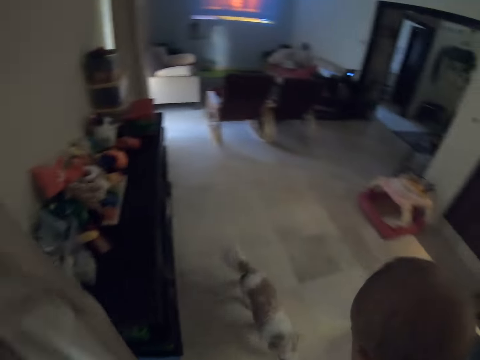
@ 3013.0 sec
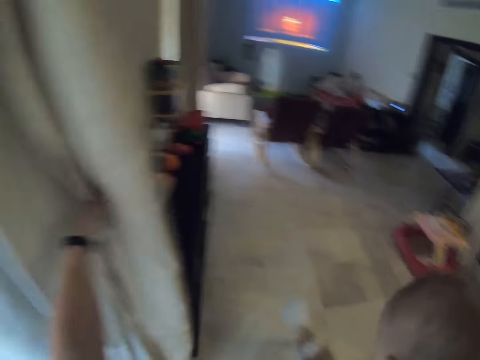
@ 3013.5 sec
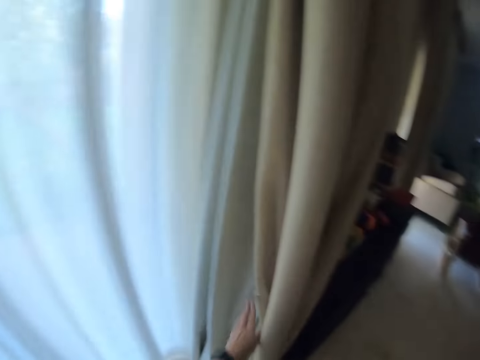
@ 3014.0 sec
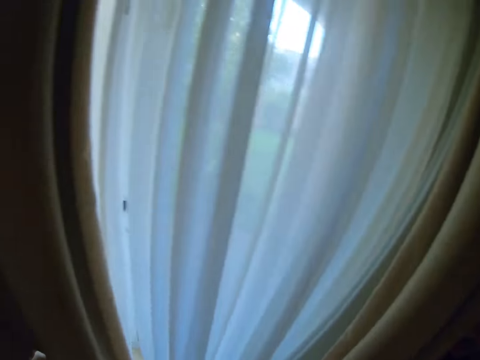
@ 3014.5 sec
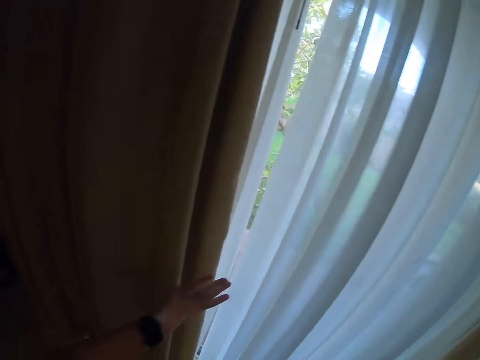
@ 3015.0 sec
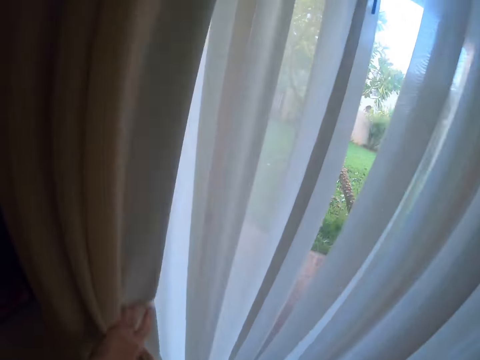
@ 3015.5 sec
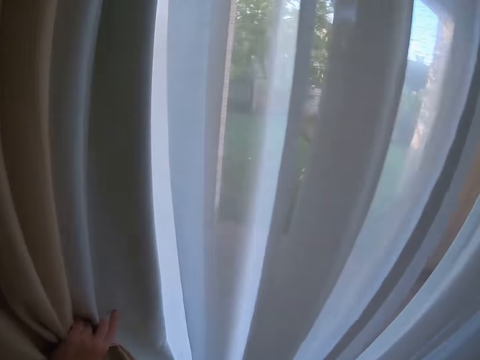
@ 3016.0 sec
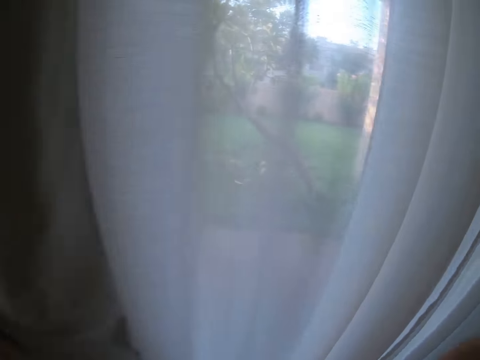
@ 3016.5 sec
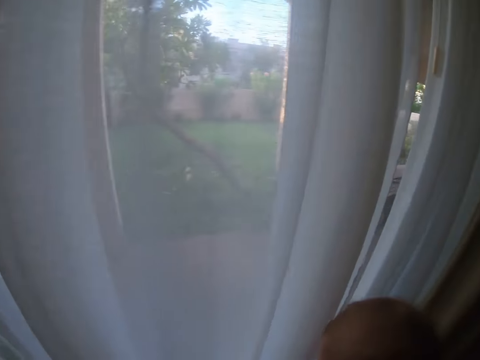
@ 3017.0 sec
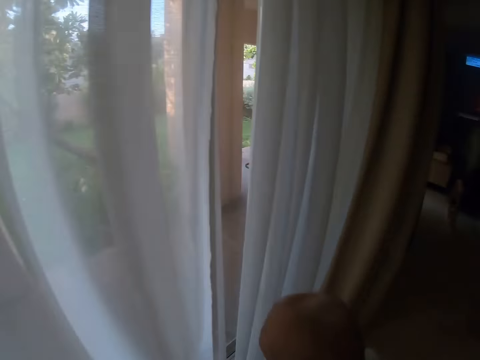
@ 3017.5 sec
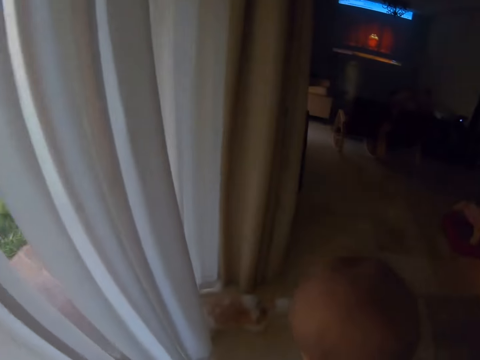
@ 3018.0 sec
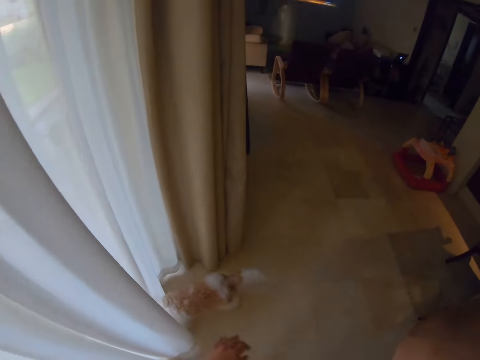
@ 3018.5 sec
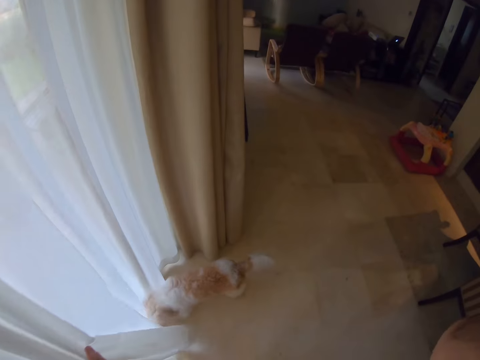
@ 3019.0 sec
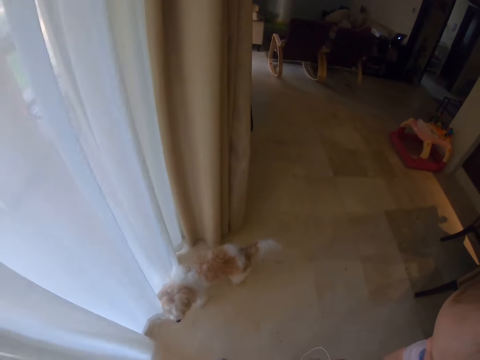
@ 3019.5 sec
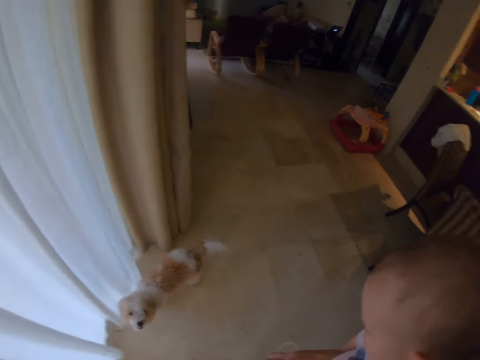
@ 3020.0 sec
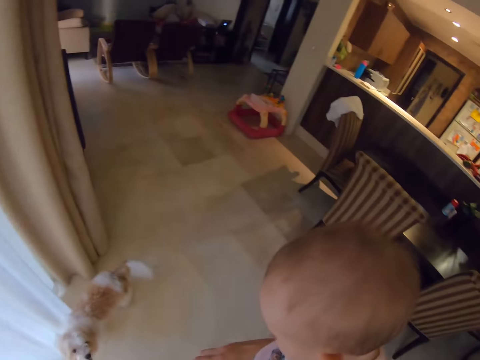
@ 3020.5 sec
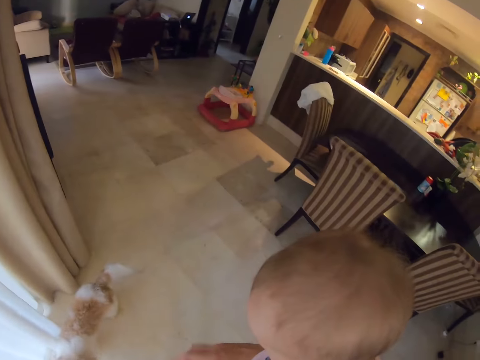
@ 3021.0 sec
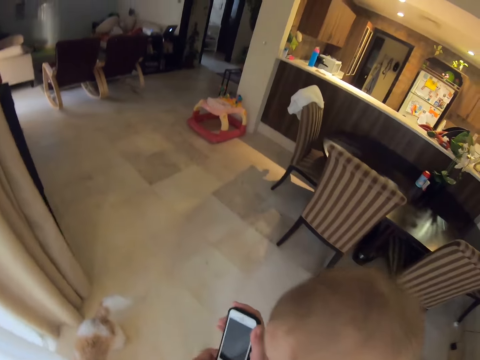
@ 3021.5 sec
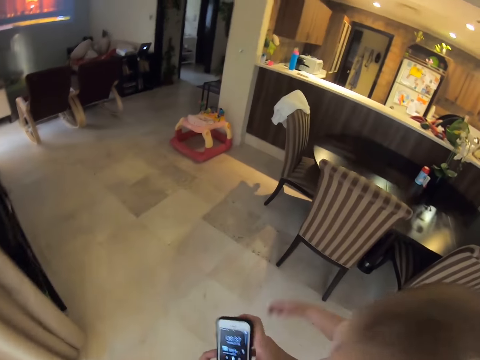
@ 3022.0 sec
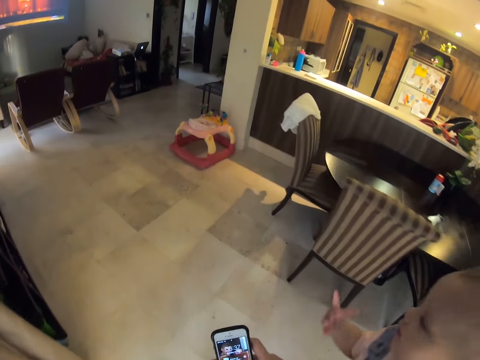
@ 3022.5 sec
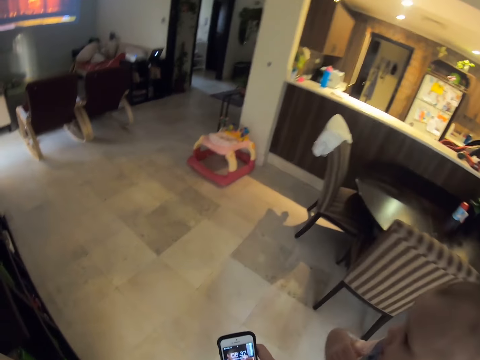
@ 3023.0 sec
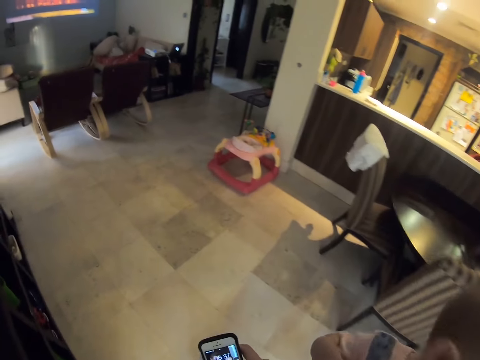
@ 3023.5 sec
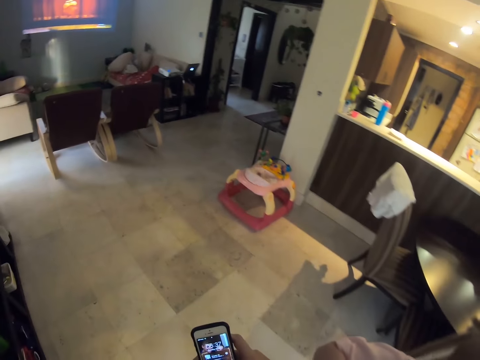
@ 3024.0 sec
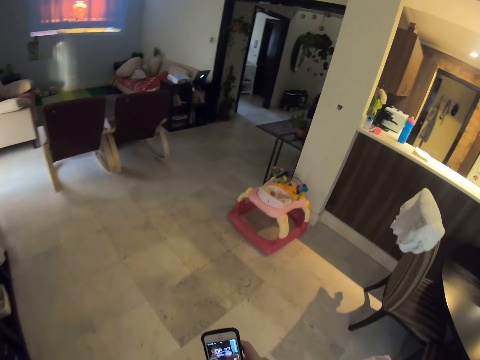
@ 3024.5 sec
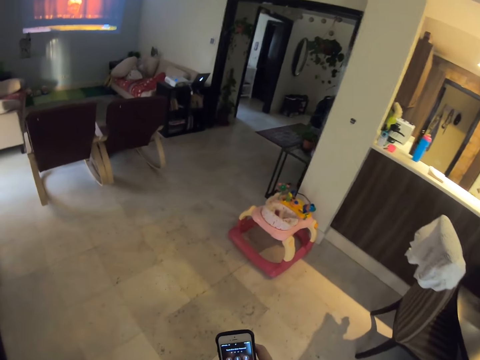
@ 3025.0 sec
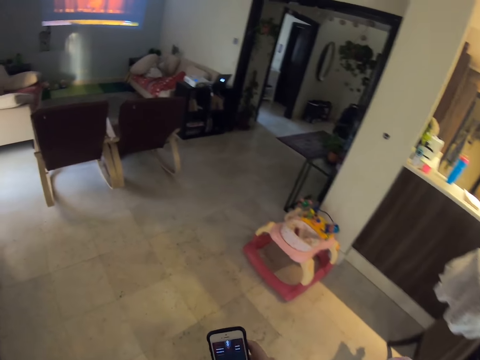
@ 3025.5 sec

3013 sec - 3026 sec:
The camera wearer holds the phone. They walk around.

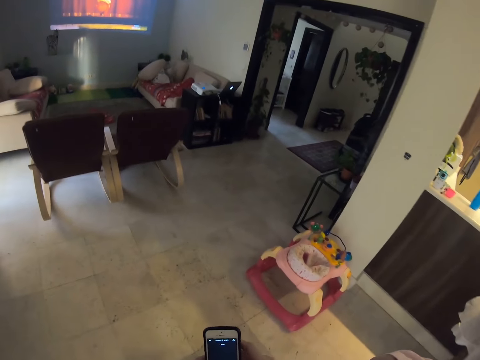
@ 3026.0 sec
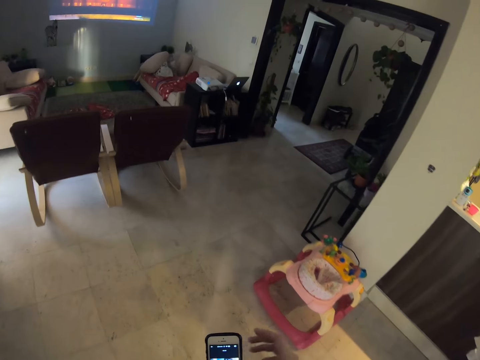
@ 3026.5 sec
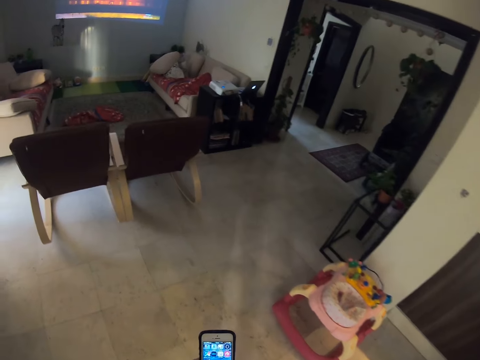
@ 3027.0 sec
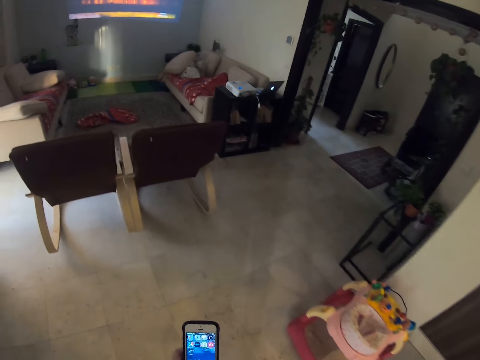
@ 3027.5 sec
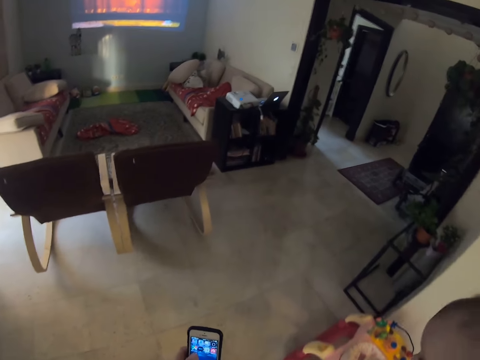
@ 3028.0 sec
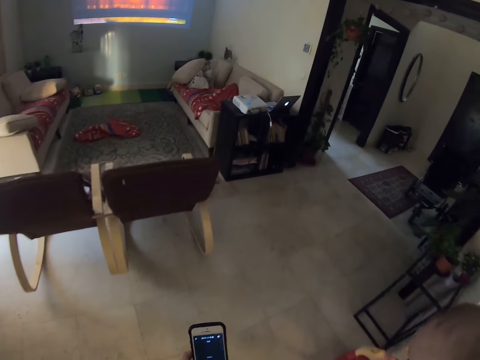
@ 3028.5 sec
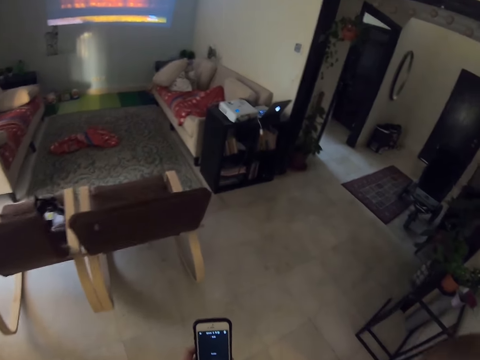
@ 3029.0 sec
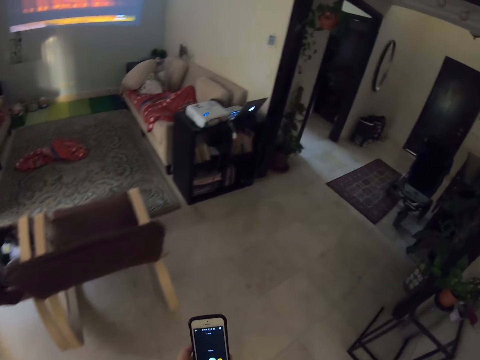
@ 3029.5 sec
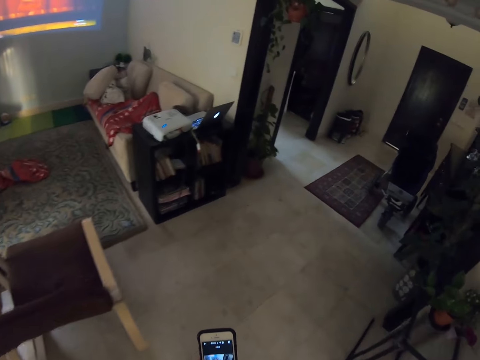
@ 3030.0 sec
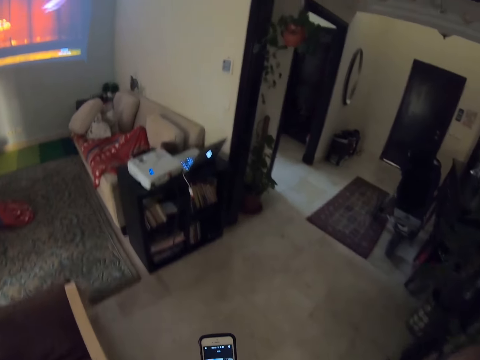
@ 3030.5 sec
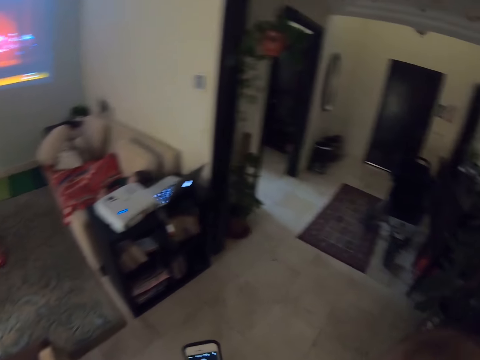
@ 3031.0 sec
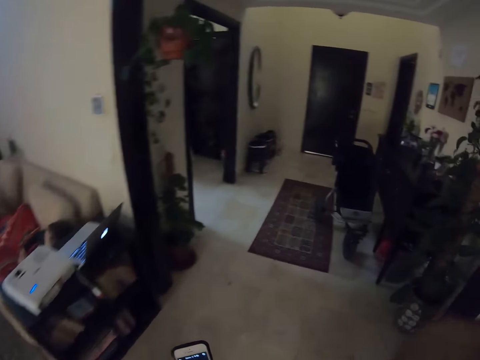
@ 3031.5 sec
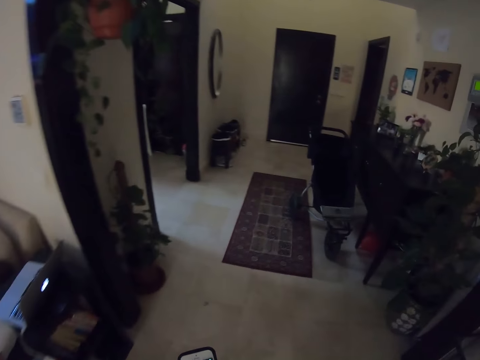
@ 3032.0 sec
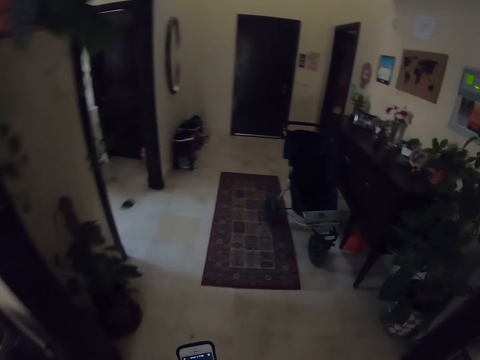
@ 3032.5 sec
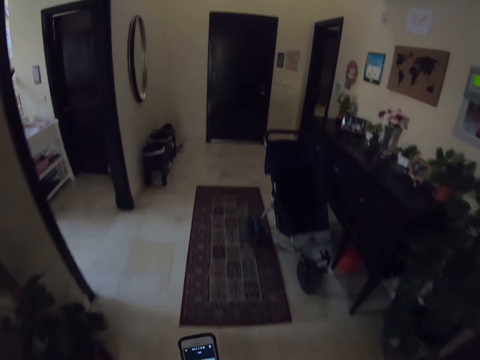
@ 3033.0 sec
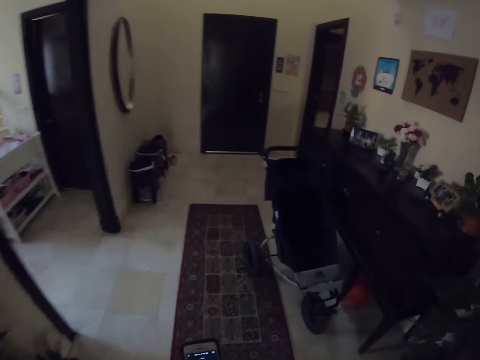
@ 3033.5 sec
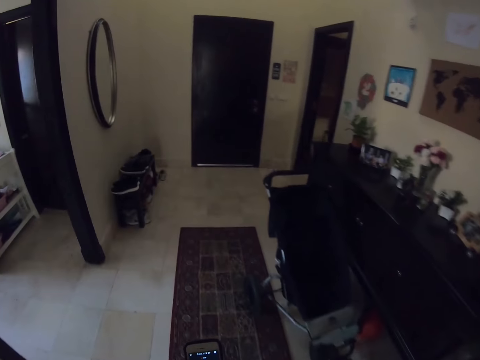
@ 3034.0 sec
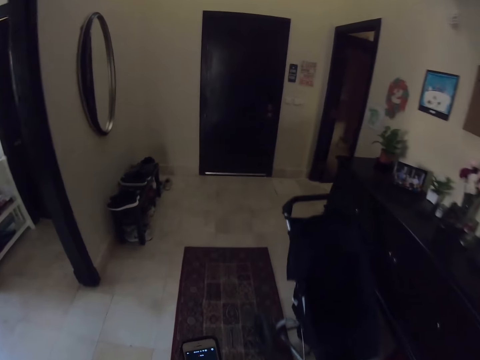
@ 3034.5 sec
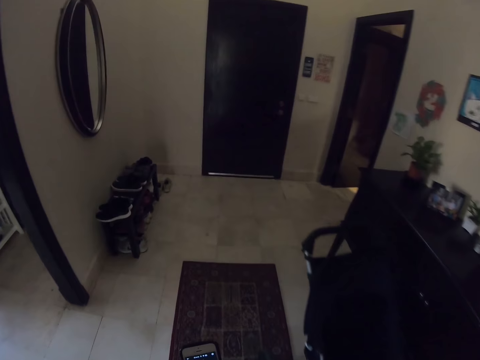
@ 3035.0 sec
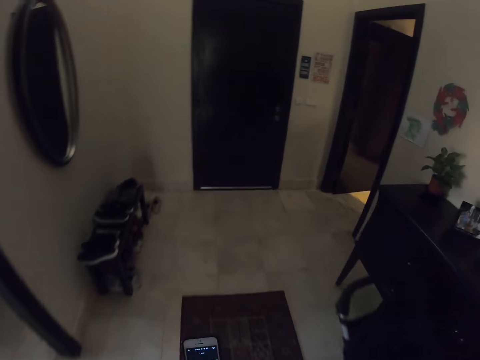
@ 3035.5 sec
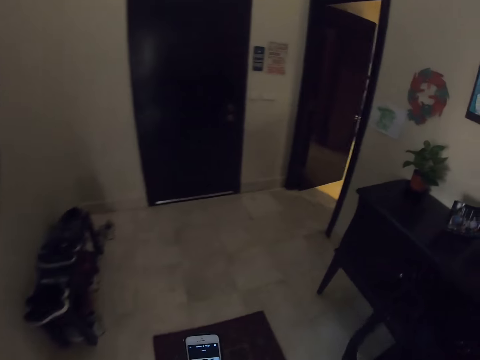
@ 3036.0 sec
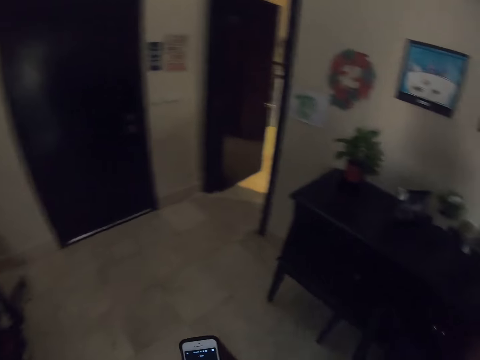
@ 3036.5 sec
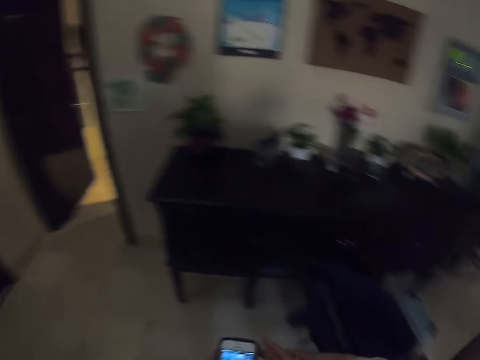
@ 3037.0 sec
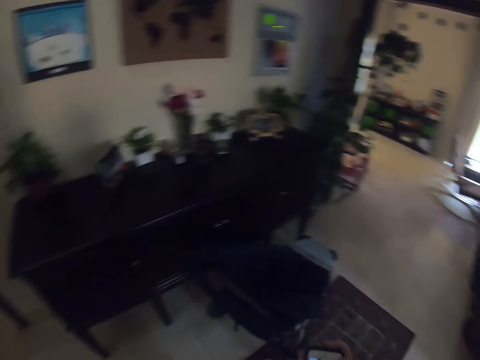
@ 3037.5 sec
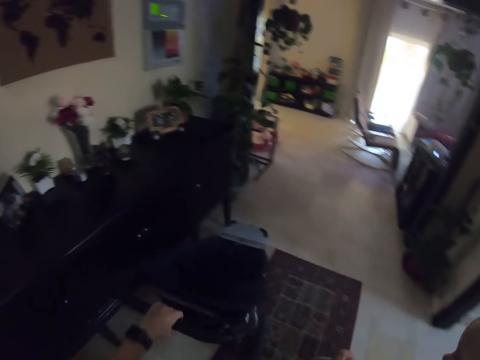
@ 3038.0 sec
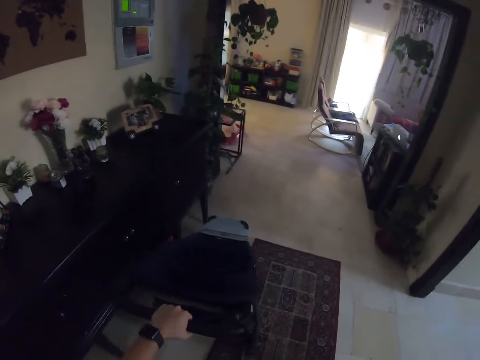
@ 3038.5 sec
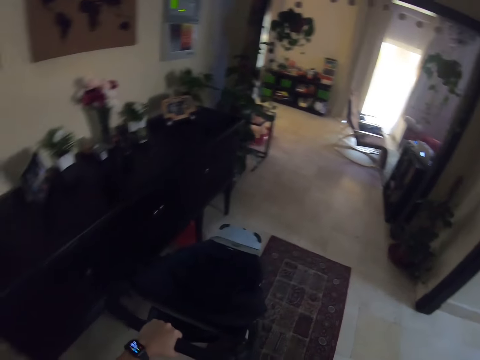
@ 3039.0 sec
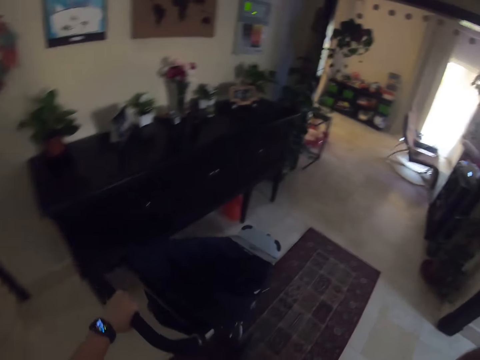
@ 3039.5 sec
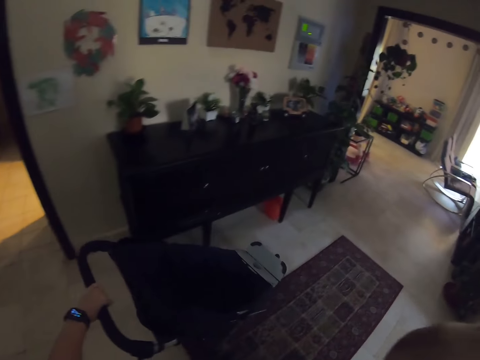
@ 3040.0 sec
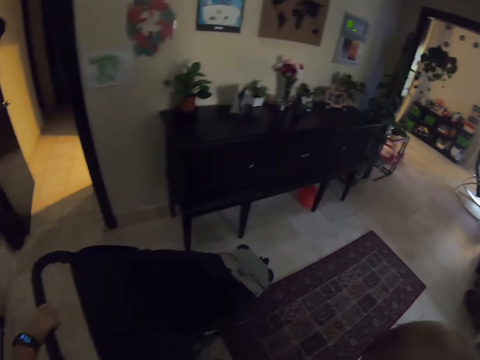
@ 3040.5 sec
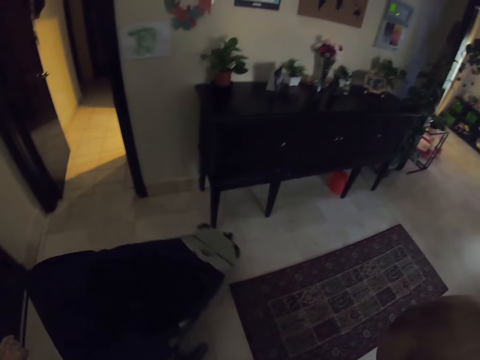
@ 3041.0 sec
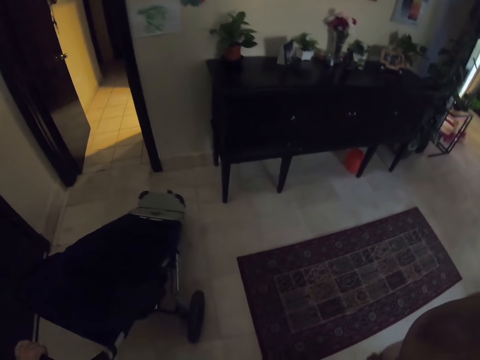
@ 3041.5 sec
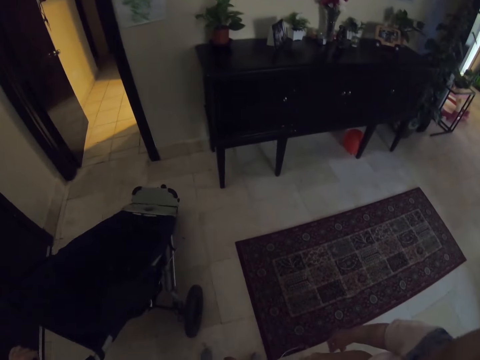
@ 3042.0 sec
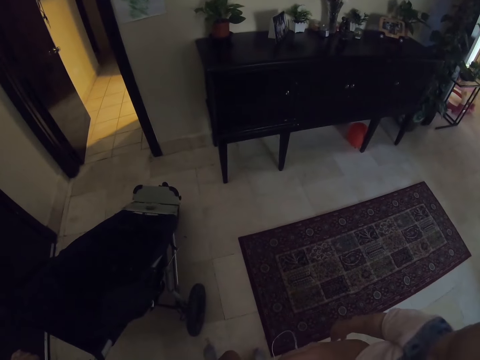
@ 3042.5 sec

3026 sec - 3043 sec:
The camera wearer scrolls on a phone. They press the phone. They walk round the room. They push the baby stroller. They pull the baby walker.
